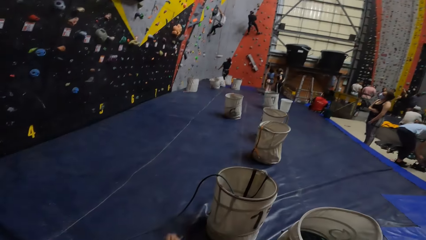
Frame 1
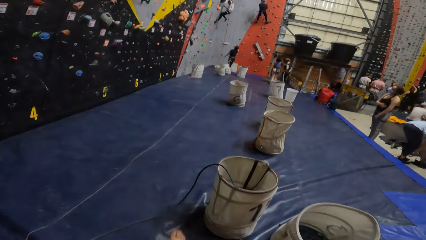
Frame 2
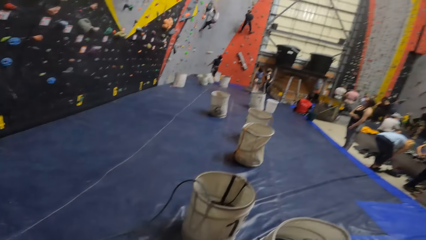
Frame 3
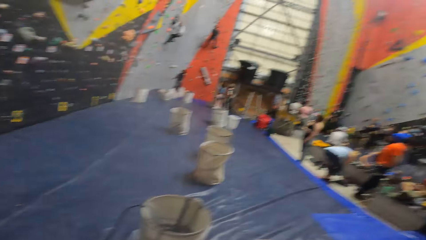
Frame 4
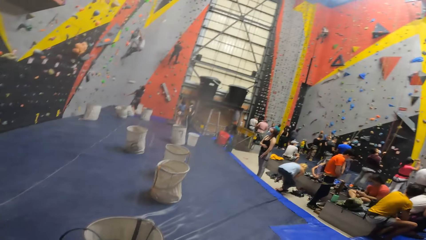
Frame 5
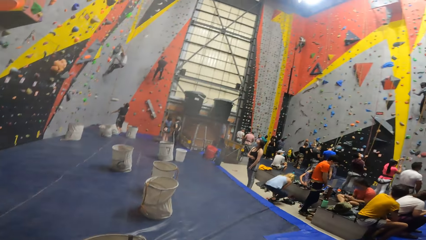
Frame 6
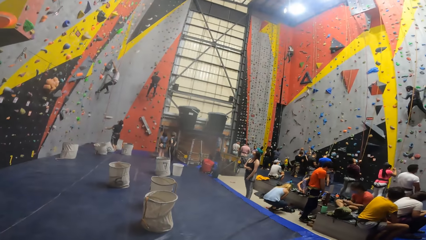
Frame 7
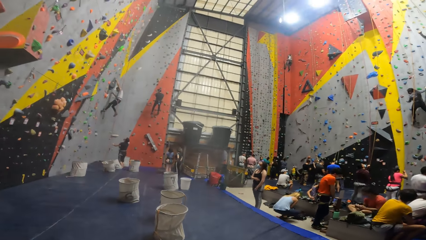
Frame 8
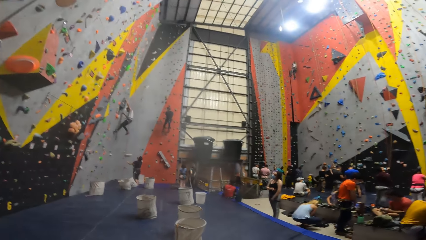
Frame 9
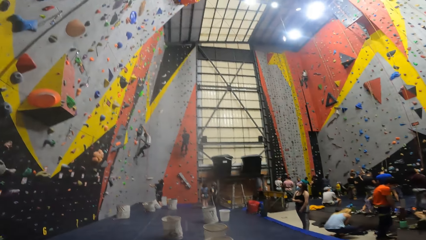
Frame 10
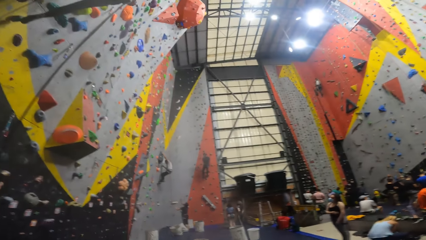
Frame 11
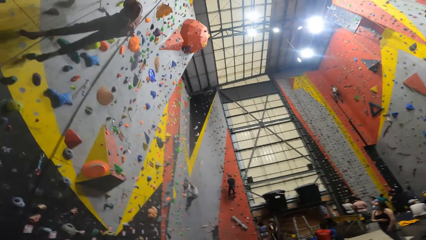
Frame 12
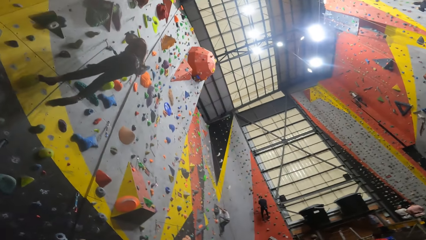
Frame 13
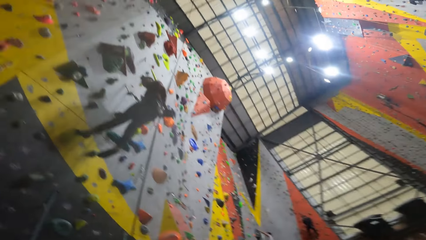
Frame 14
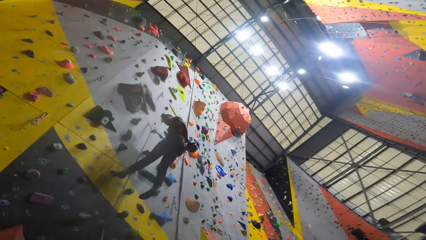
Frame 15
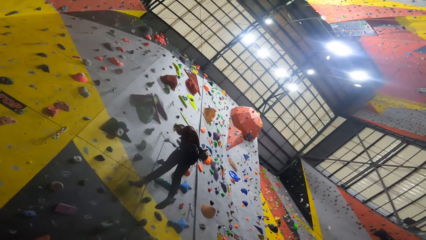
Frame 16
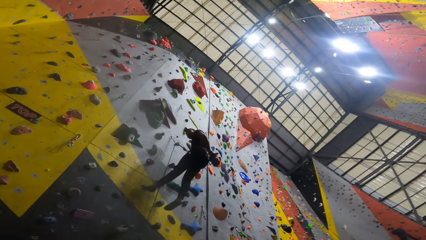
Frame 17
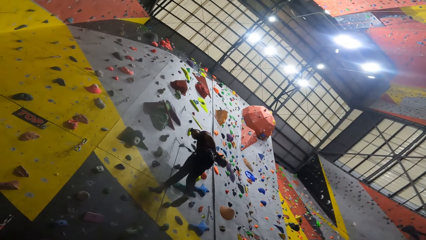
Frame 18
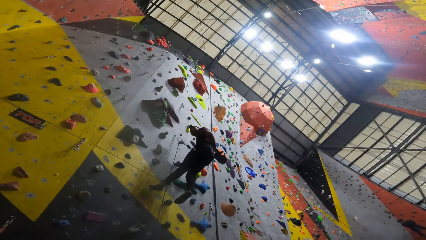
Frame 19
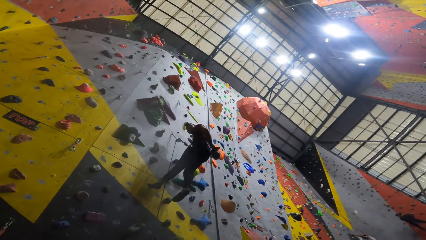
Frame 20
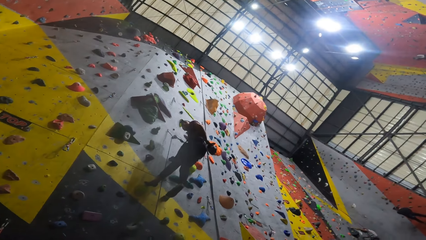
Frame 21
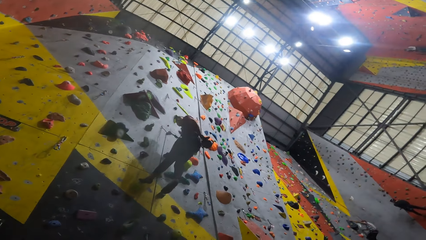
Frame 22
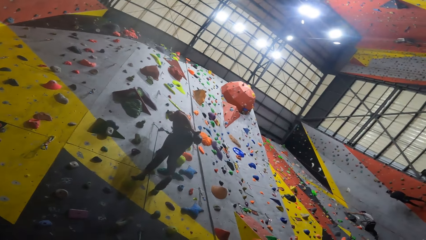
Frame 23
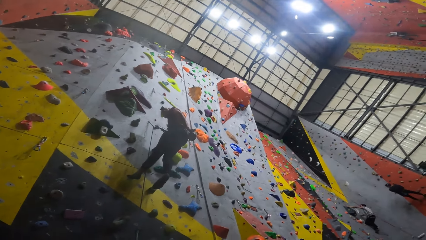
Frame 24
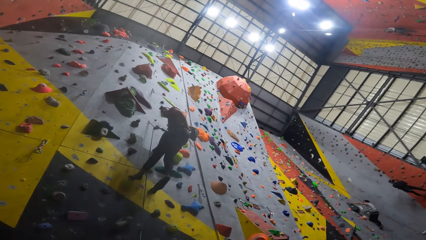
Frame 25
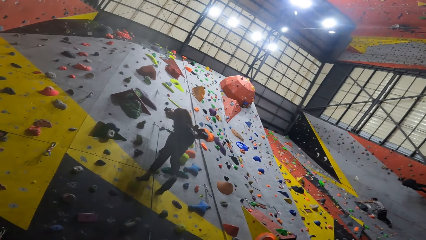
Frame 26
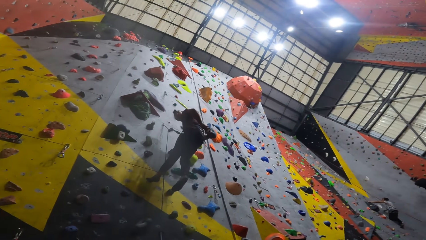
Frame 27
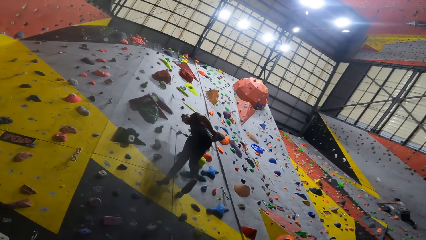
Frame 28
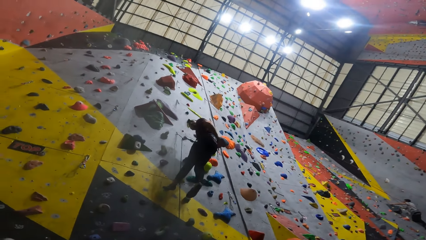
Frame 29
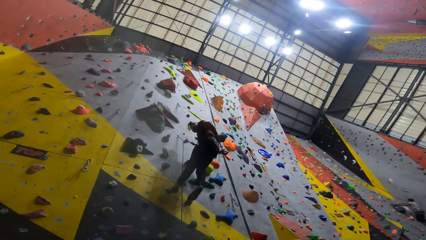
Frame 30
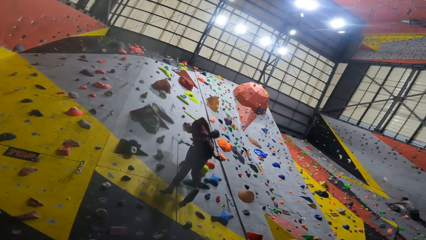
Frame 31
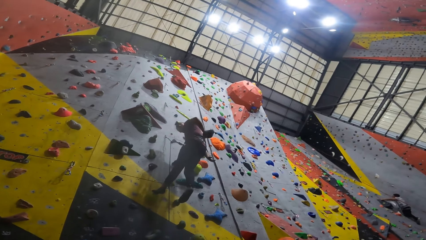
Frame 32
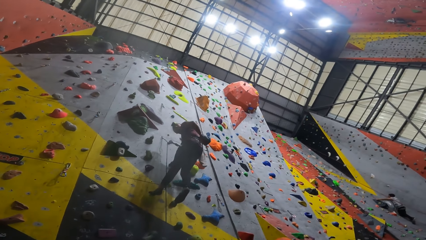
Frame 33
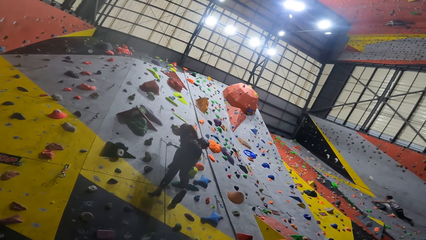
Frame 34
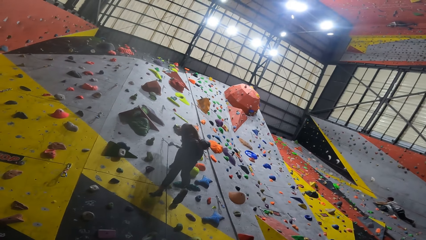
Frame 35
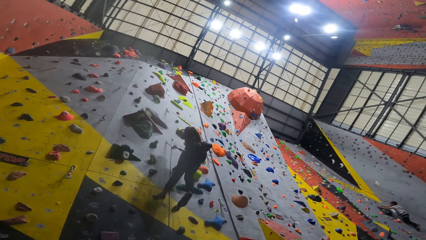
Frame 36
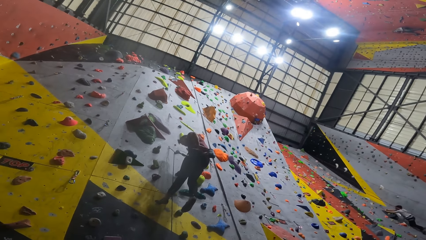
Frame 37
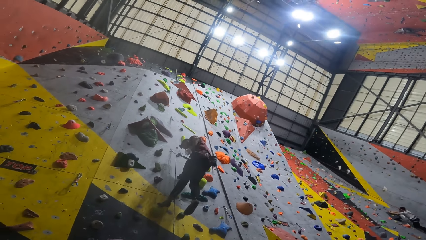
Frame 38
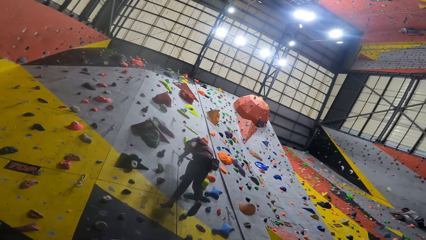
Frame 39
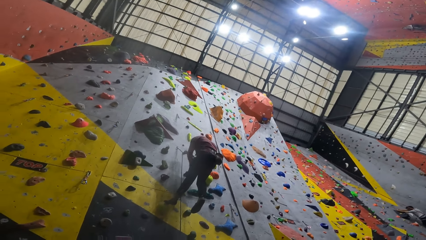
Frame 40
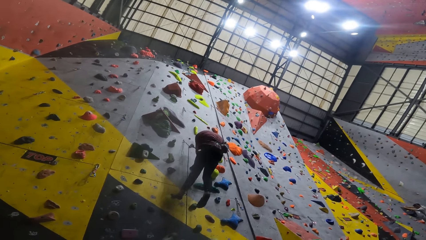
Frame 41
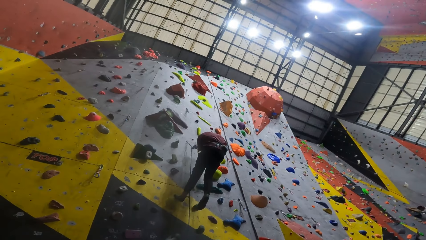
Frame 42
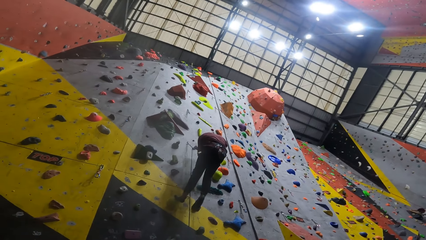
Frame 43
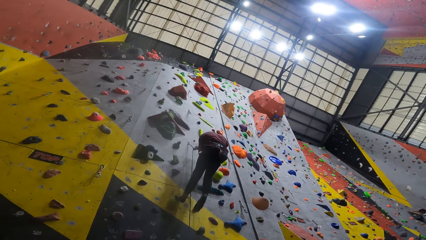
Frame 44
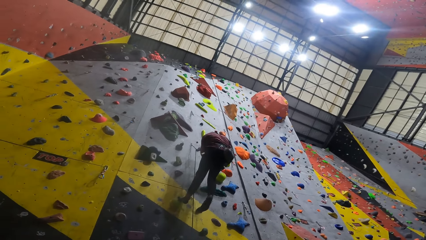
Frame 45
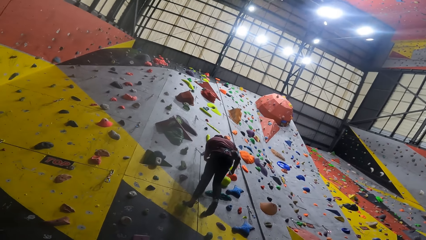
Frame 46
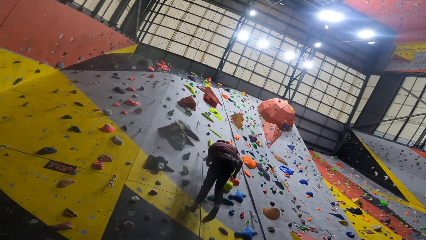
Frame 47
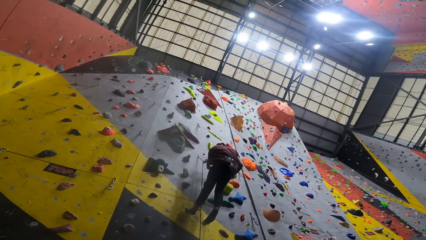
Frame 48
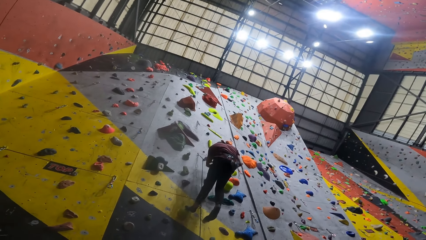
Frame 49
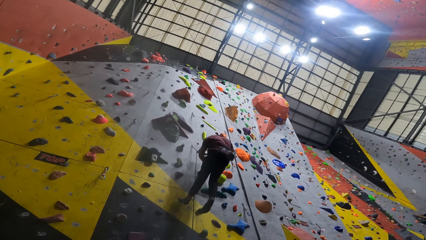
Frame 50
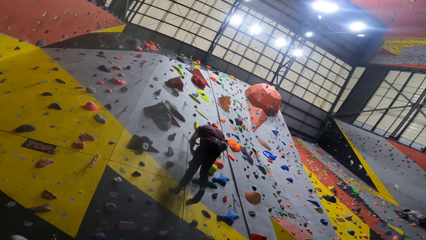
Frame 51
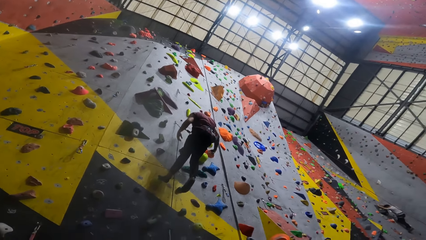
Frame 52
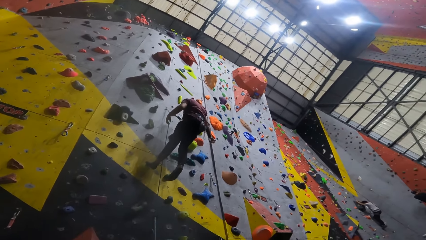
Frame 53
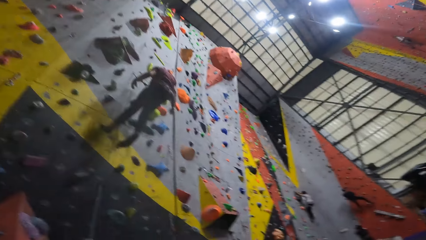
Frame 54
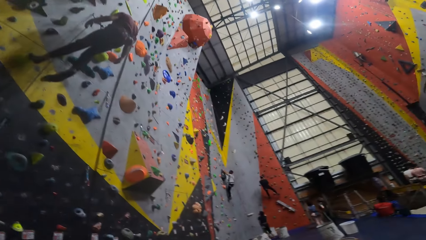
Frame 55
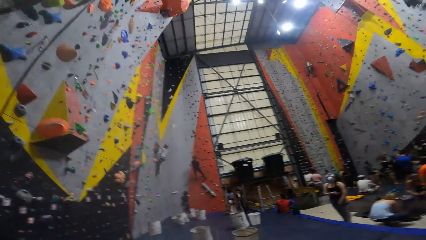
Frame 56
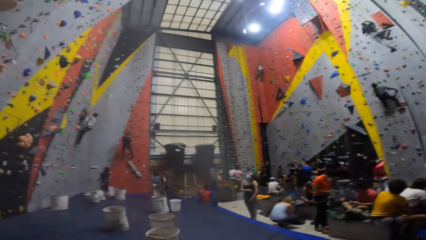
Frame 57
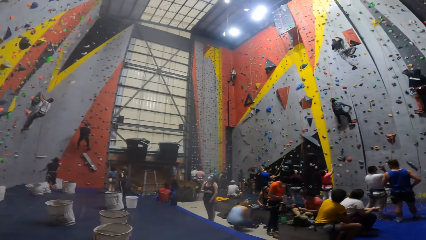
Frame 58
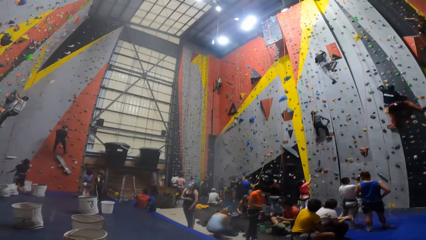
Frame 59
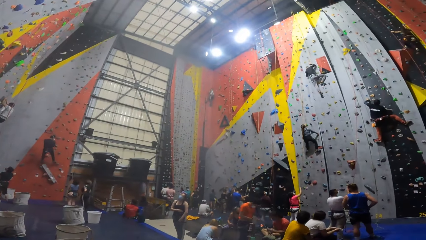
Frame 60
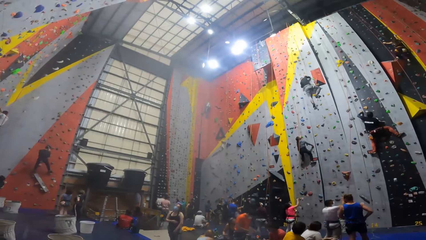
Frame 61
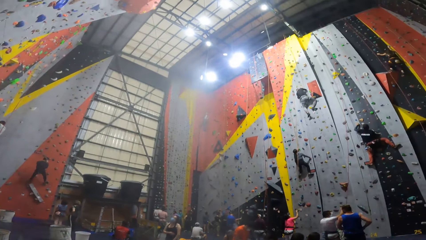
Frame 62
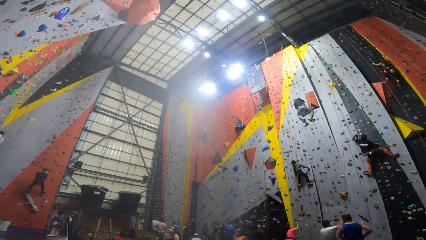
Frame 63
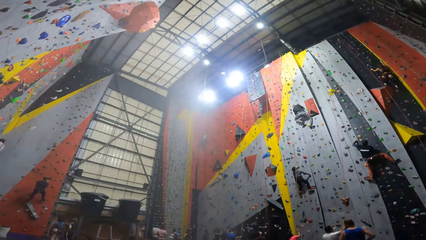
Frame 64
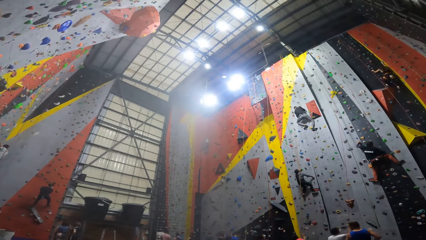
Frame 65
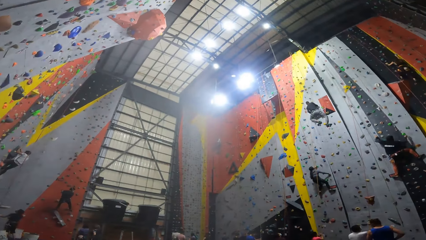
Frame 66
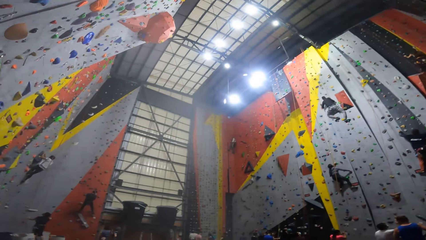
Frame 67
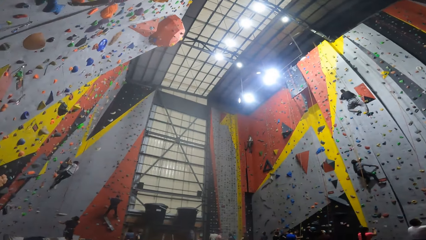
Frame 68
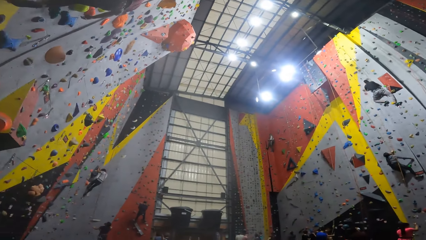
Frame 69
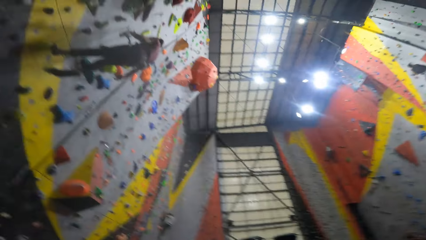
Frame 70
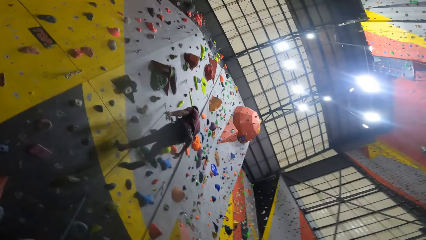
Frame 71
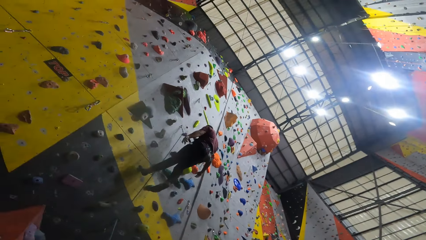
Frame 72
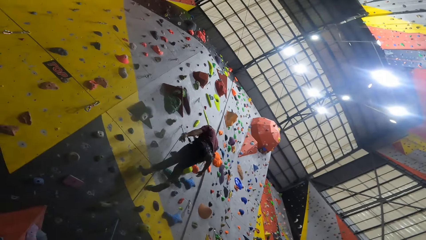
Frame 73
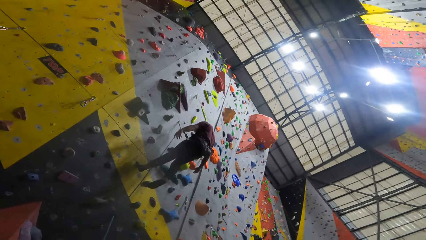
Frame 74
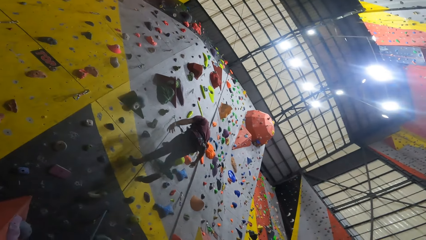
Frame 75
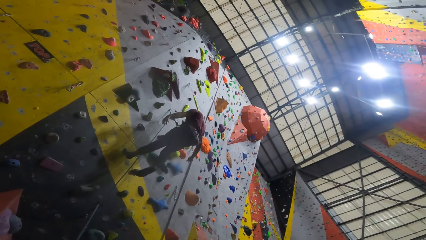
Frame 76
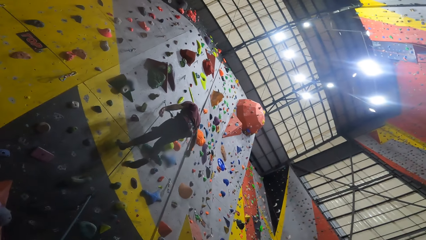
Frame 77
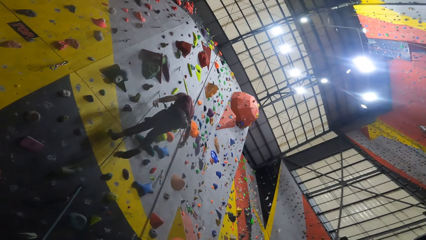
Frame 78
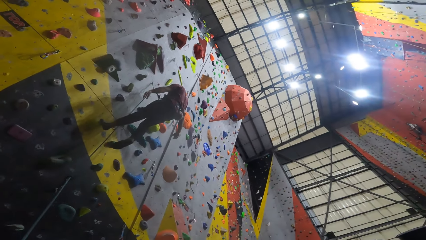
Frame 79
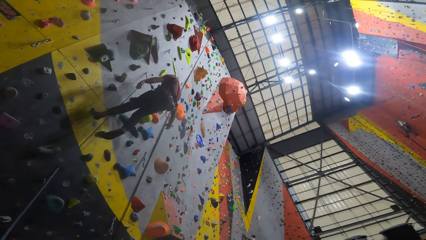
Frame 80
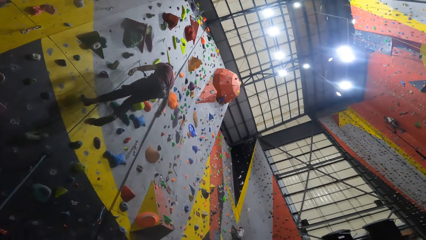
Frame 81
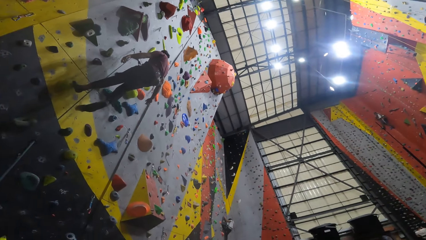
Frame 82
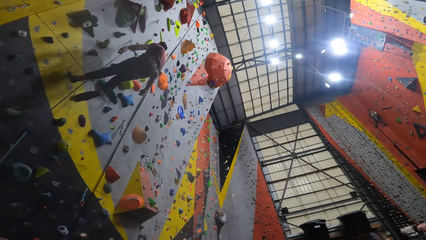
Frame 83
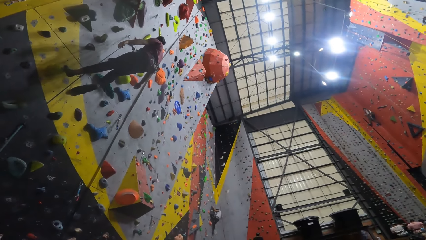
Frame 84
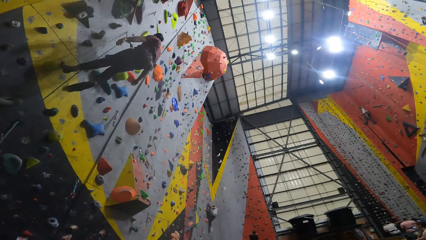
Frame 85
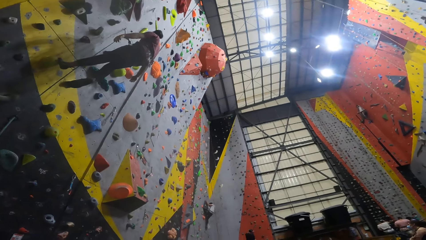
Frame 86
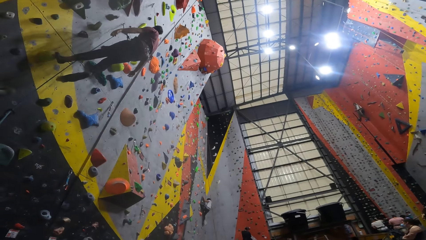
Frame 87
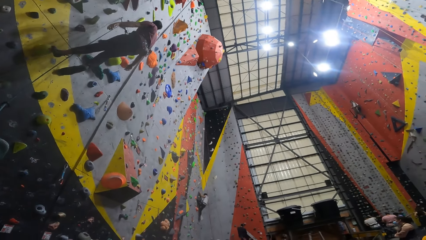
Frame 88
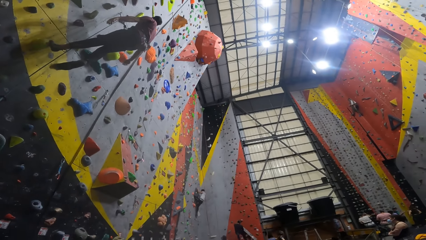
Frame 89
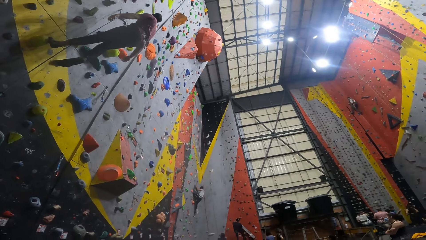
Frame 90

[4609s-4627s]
The camera wearer looks at a sponge. They look at rock climbers. They look at a man. The man shakes hands. The man removes a glove. The camera wearer moves a hand. They hold a rope. They shake a hand. They look at the rock climbers. They look at the man. The man shakes a hand.
